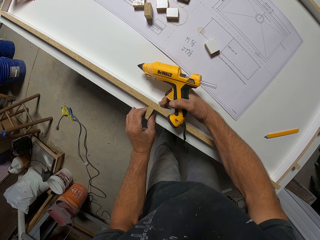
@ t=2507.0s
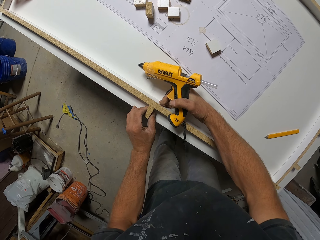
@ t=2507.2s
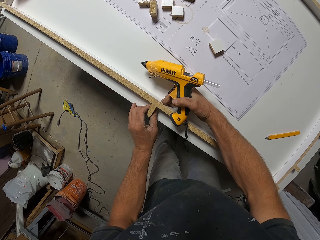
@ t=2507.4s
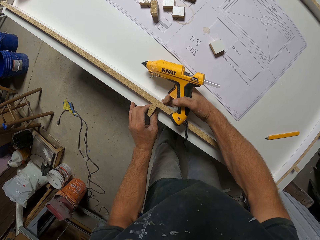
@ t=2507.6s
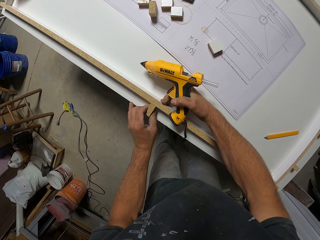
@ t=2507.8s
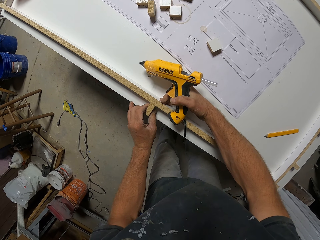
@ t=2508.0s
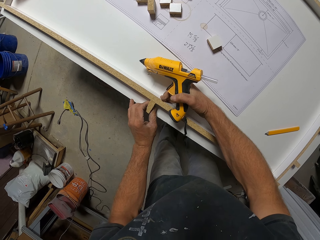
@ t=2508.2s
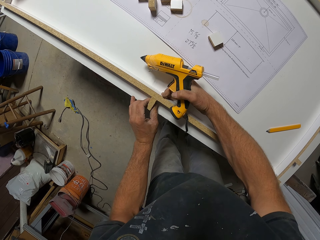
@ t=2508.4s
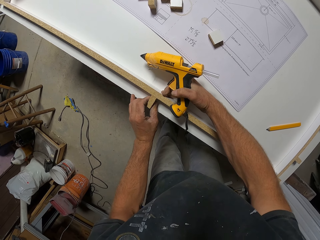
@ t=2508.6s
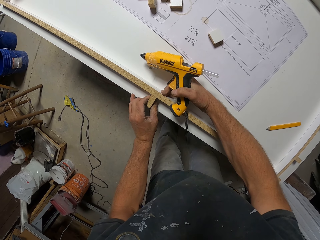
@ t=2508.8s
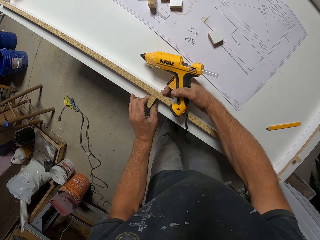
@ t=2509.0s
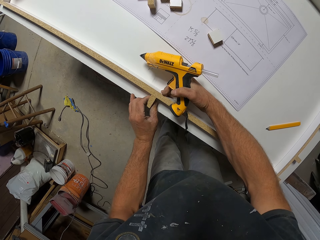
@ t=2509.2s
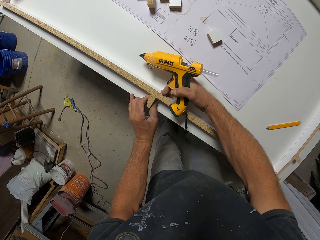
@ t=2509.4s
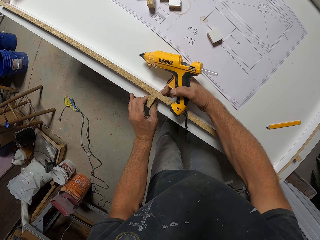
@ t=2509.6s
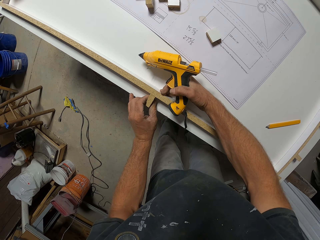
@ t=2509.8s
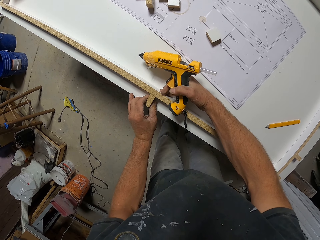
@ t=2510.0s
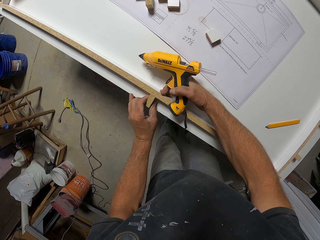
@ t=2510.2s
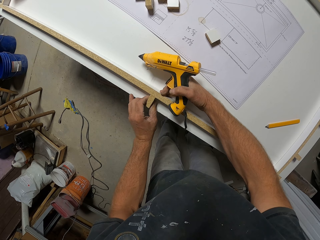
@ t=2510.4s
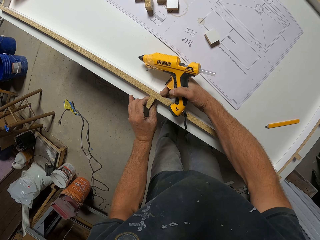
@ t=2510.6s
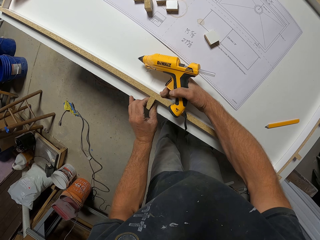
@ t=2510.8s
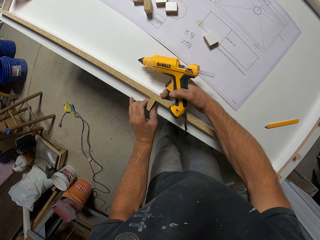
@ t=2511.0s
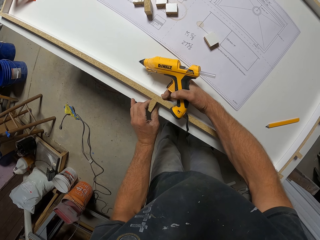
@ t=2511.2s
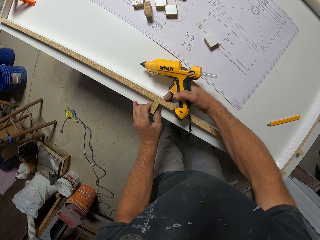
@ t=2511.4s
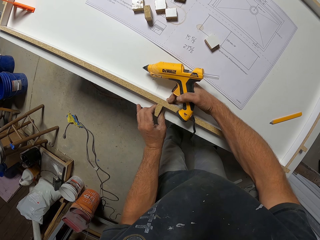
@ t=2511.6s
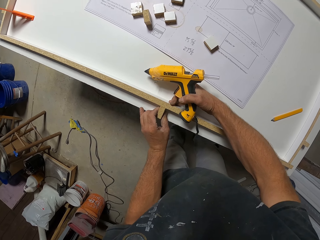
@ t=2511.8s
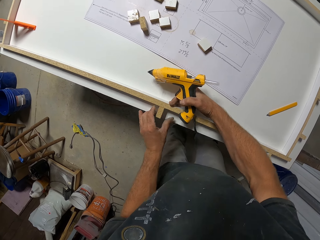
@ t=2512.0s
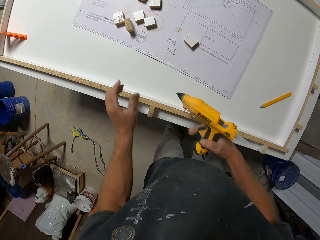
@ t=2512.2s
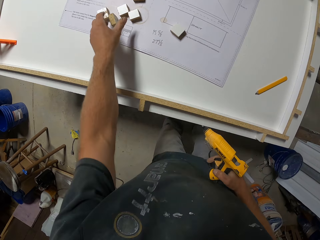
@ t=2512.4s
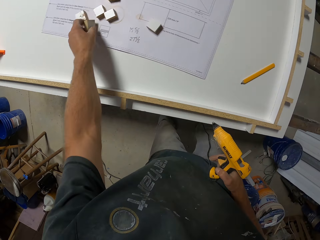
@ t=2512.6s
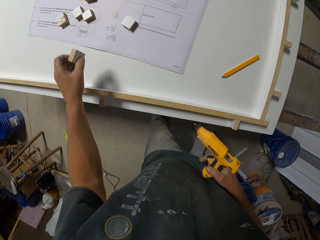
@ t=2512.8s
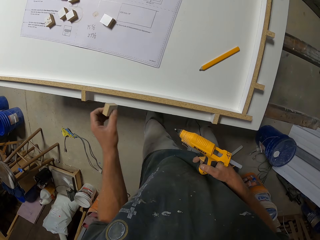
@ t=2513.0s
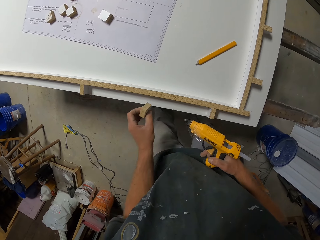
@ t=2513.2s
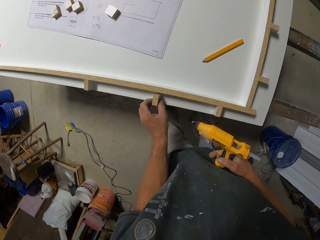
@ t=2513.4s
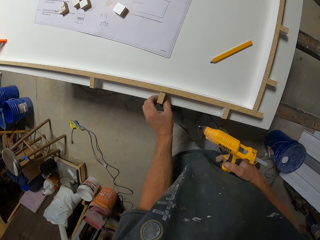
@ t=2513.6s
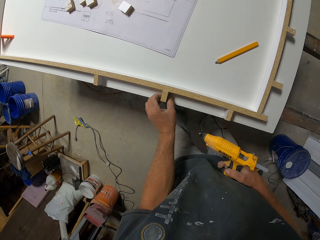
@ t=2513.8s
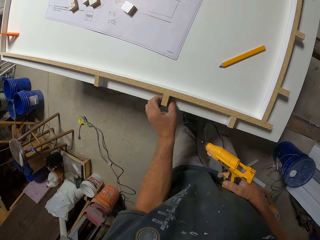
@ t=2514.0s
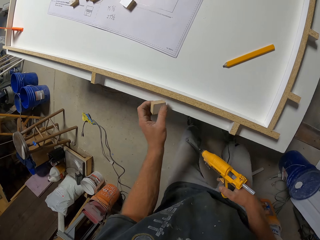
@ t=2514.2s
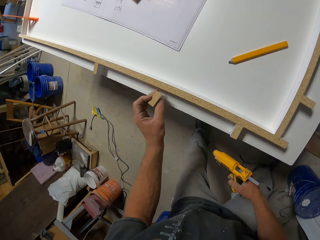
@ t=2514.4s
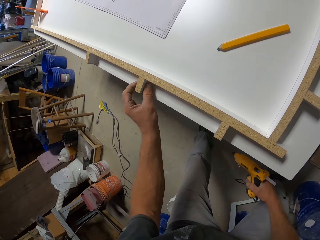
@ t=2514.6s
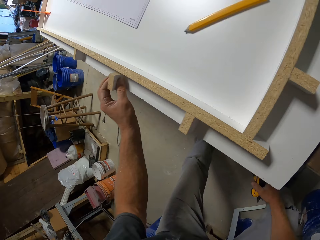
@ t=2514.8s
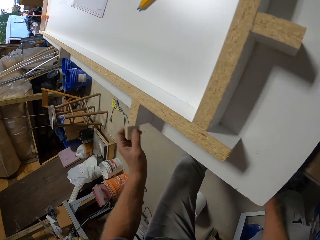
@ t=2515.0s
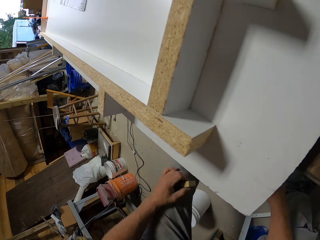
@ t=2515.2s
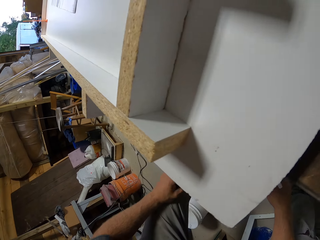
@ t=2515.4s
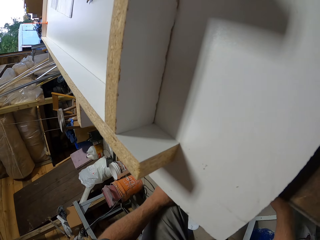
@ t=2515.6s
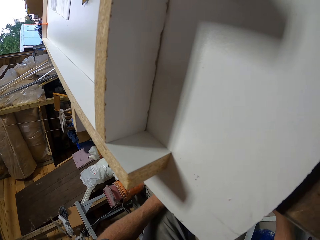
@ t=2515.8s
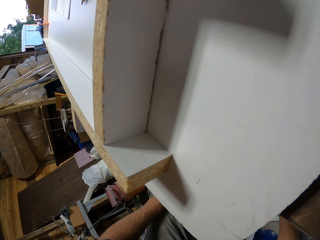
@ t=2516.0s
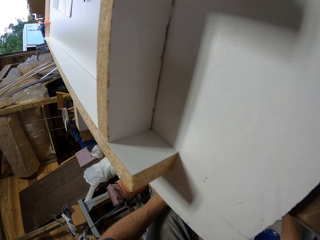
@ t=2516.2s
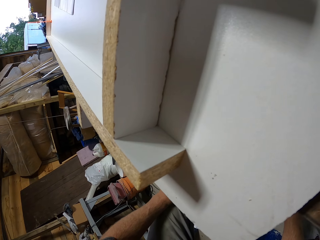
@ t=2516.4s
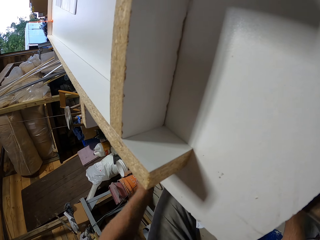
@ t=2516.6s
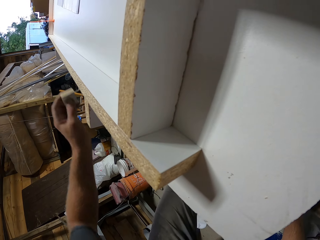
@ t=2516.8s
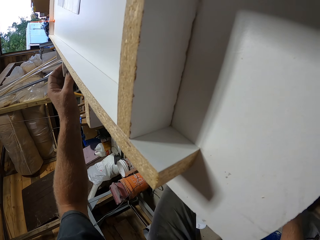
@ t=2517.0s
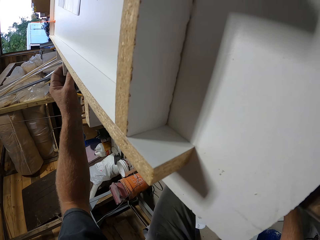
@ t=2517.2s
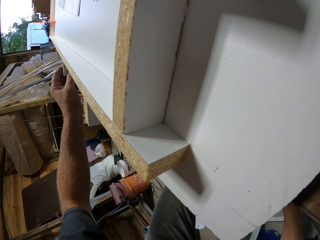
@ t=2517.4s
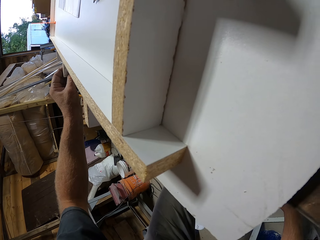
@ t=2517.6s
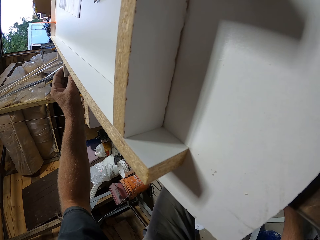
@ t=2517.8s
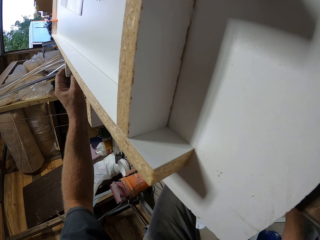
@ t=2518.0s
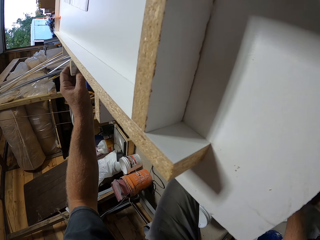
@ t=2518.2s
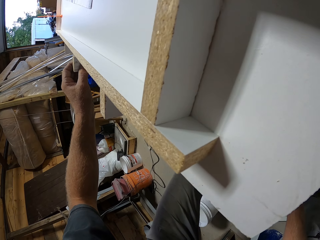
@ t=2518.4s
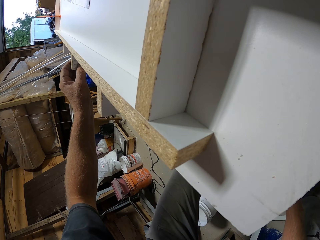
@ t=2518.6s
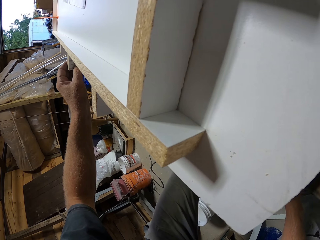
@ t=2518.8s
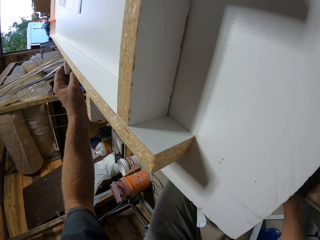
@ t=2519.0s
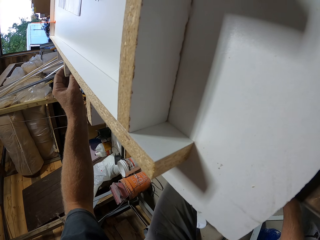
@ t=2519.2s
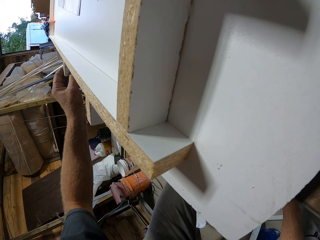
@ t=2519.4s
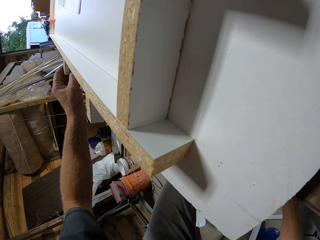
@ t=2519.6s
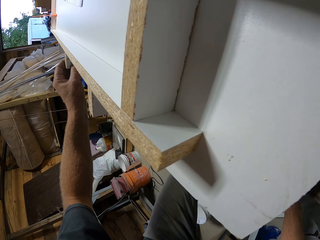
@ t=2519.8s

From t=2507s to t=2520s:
The camera wearer moves their hands away from a narrow wood strip. They pick up a piece of wood from the workbench and put the piece of wood on the workbench. They move the piece of wood away from the workbench and bend. They lift the piece of wood and put the piece of wood on the workbench.

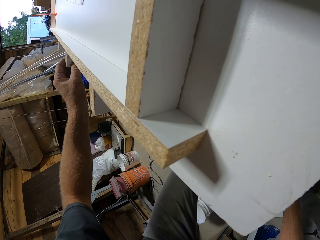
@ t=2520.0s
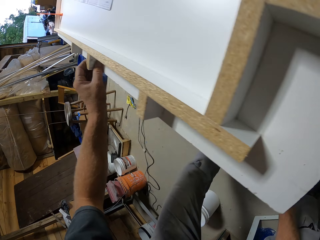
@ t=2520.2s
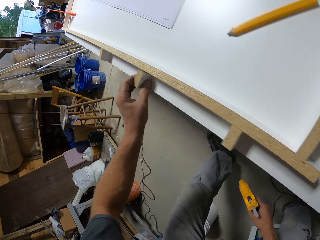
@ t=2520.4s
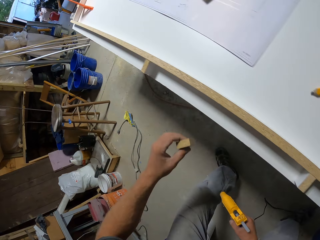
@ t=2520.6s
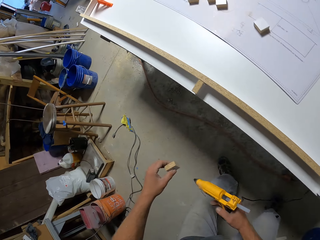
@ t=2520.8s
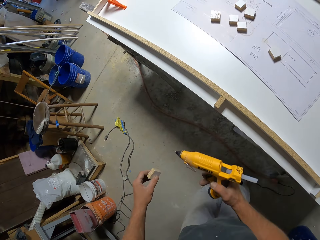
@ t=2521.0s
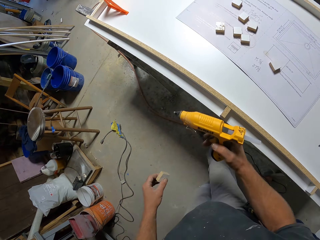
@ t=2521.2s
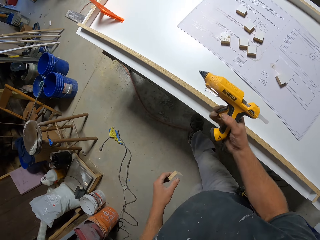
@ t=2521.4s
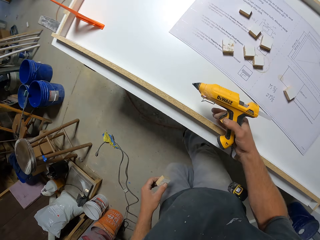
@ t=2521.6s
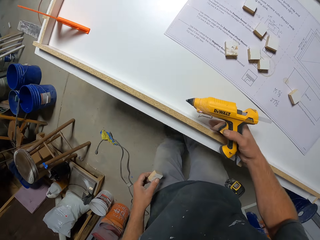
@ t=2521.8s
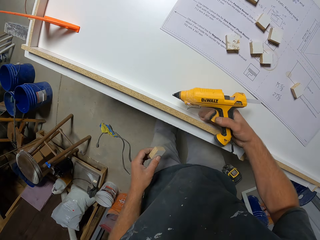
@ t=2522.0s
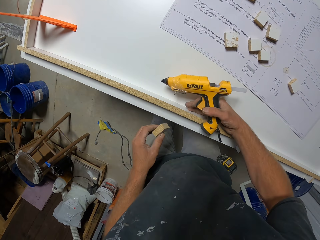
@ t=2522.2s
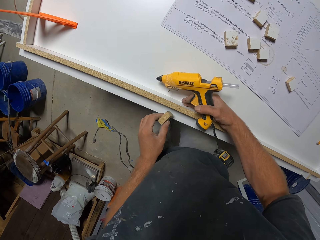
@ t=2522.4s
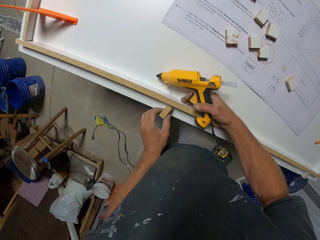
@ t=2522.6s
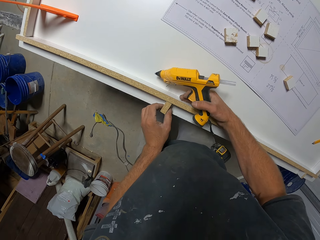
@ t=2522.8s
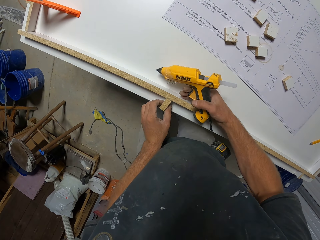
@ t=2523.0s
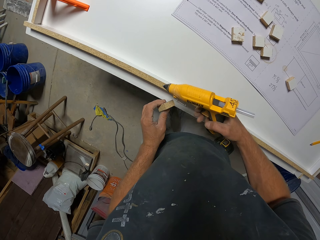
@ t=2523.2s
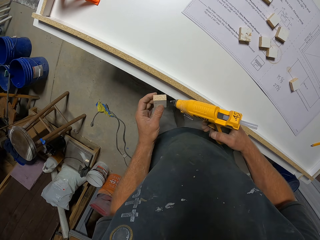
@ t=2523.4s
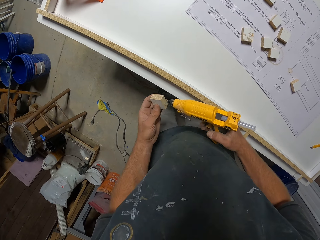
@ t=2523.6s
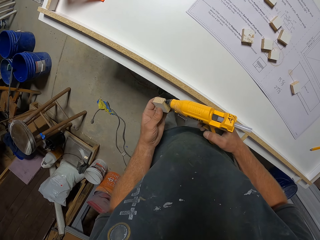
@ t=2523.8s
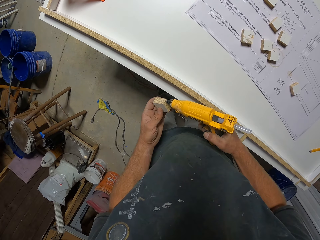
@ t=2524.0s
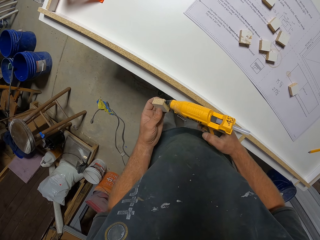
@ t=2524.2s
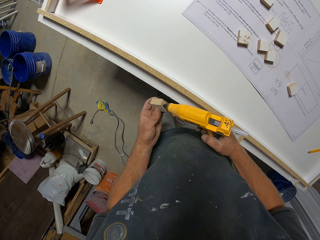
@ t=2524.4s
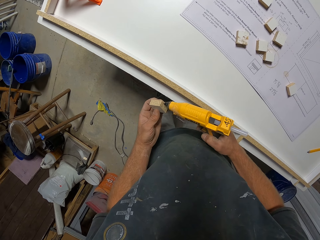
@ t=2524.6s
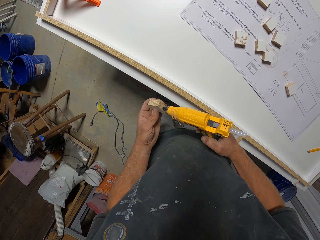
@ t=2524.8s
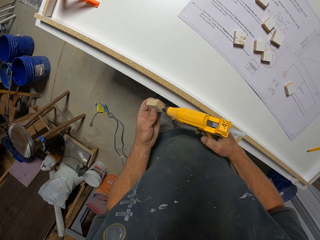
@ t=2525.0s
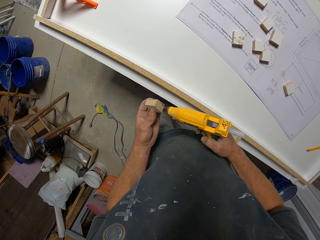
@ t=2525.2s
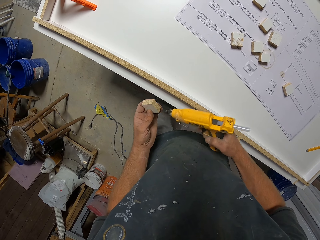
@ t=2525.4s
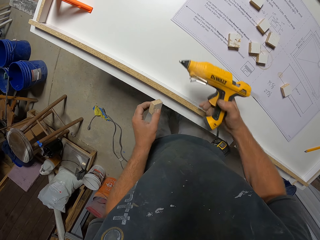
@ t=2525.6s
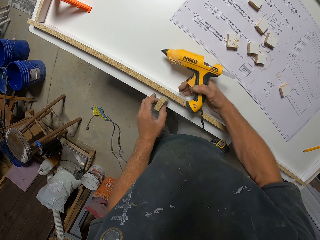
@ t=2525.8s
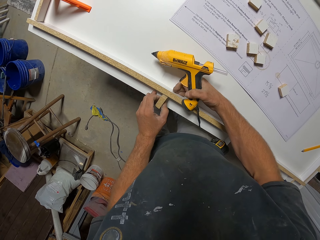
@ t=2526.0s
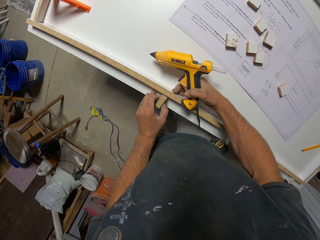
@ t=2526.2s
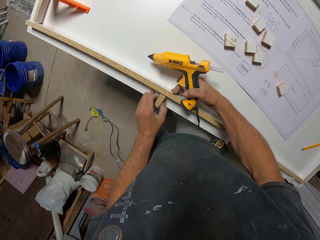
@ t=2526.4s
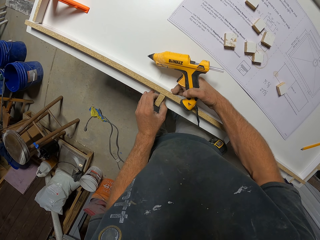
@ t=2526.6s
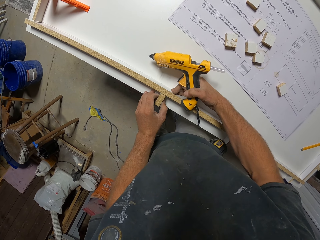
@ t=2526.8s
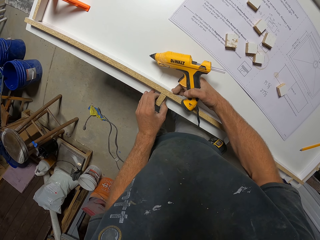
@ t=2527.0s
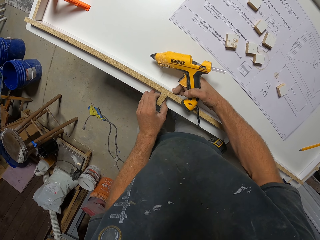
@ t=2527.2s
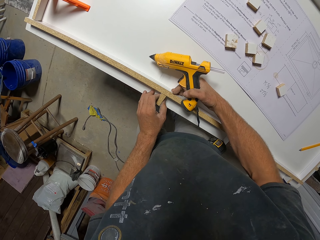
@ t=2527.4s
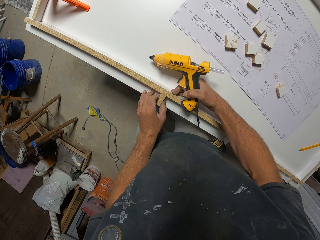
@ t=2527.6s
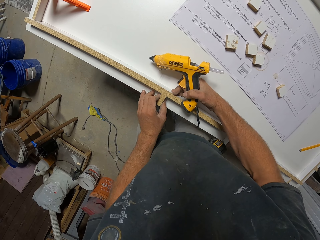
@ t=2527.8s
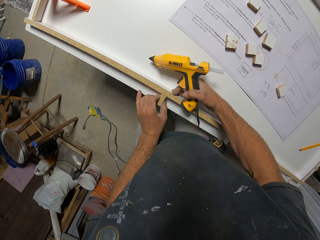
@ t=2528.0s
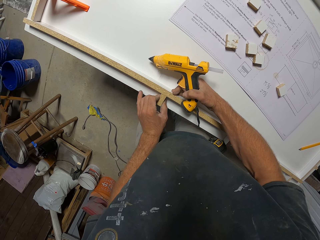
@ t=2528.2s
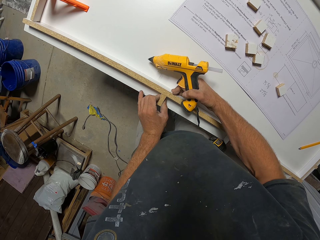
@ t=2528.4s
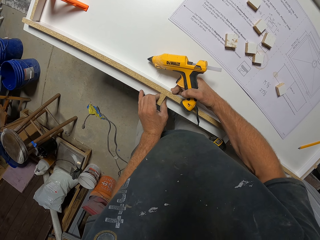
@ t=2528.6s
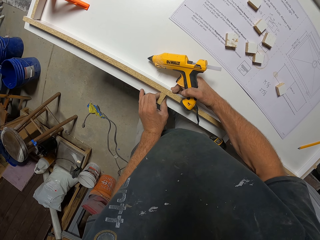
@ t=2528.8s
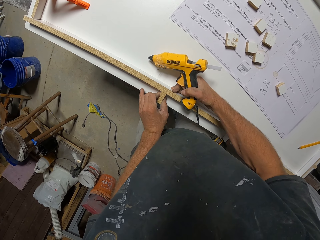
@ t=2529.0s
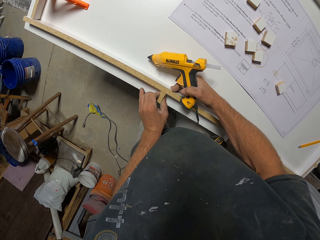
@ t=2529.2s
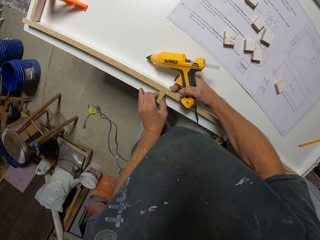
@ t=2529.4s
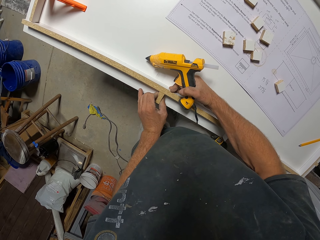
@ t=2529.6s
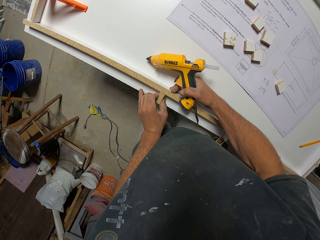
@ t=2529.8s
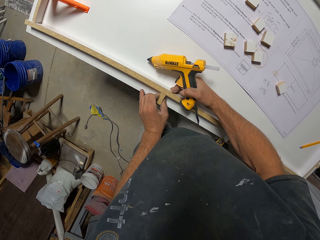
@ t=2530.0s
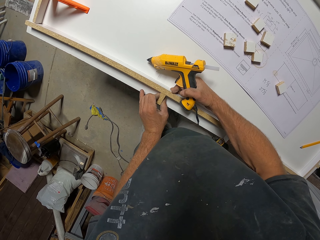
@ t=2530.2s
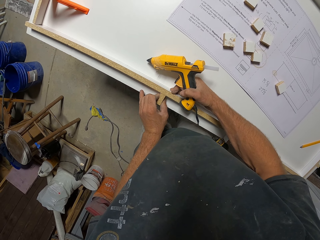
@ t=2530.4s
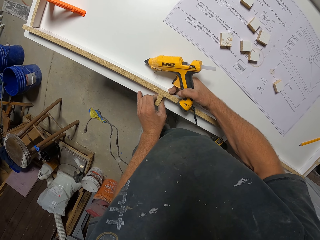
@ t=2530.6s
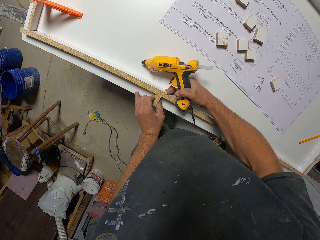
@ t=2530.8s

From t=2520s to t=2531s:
The camera wearer removes a piece of wood from the workbench. They stand and walk. They hold a narrow wood strip and put the piece of wood on the workbench. They remove their hands from the workbench. They apply glue on the piece of wood with the glue gun. They move their hands towards the narrow wood strip, stick the piece of wood on the narrow wood strip and hold the narrow wood strip.
